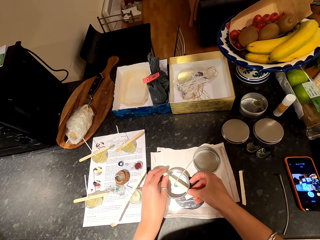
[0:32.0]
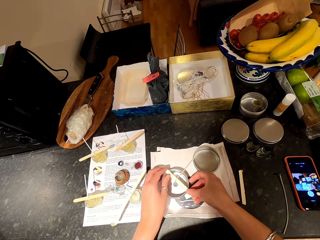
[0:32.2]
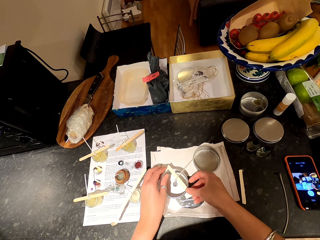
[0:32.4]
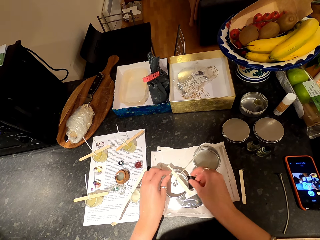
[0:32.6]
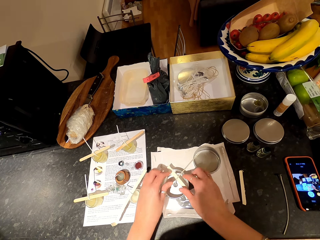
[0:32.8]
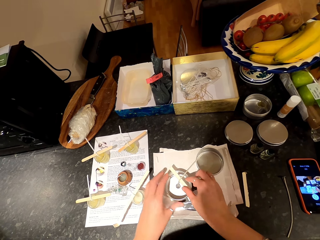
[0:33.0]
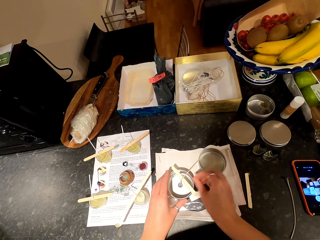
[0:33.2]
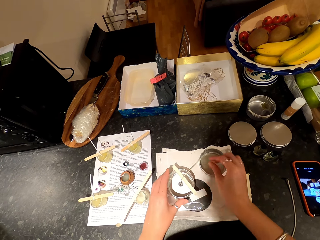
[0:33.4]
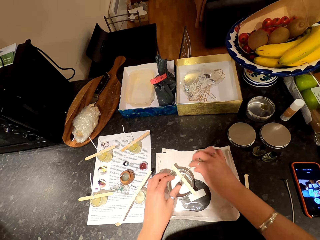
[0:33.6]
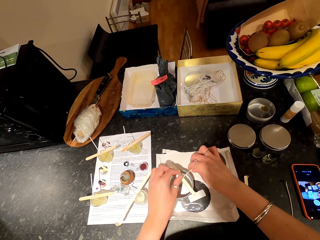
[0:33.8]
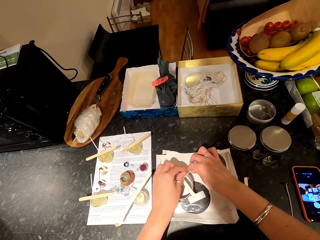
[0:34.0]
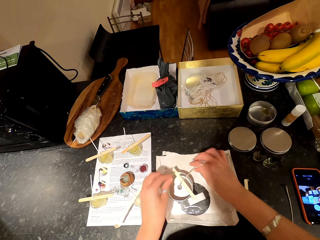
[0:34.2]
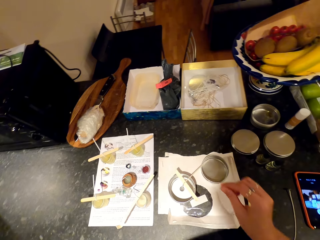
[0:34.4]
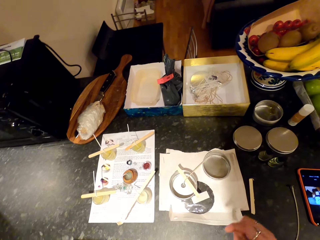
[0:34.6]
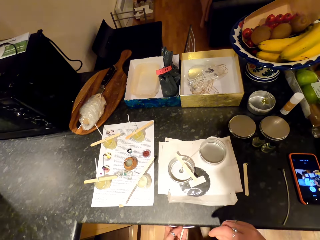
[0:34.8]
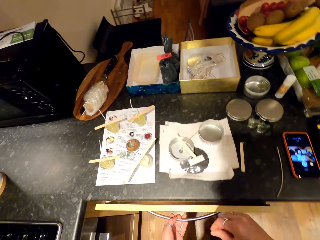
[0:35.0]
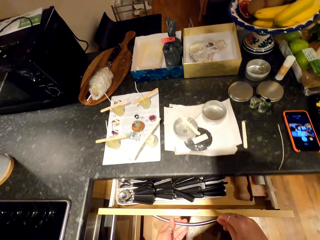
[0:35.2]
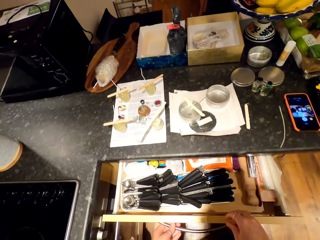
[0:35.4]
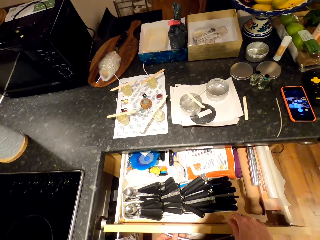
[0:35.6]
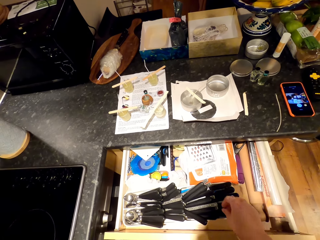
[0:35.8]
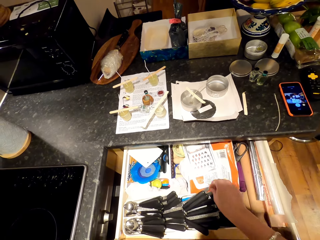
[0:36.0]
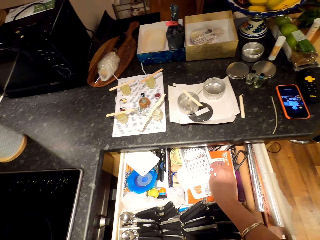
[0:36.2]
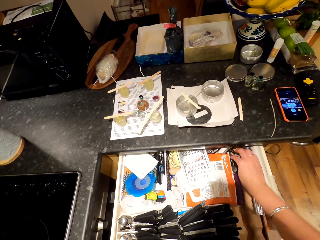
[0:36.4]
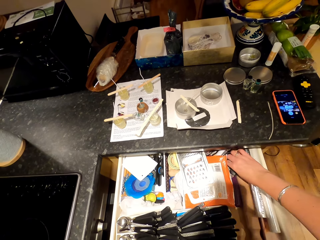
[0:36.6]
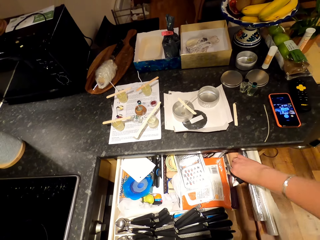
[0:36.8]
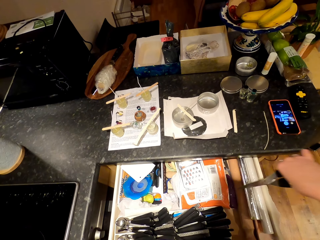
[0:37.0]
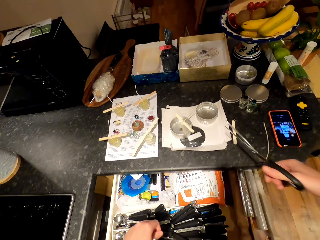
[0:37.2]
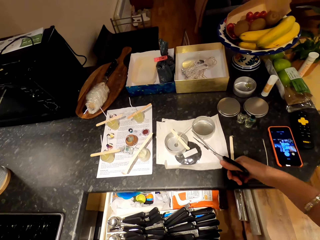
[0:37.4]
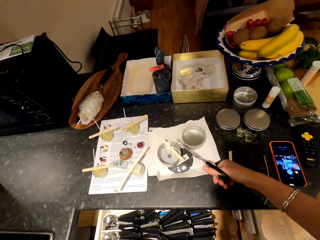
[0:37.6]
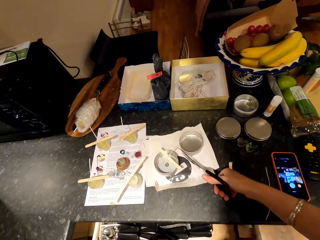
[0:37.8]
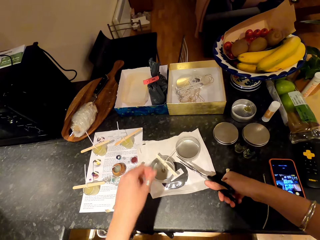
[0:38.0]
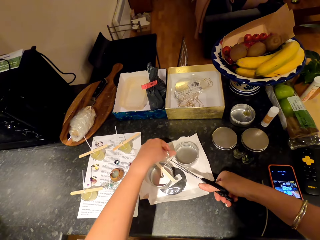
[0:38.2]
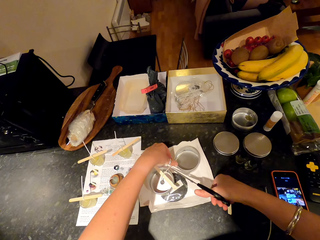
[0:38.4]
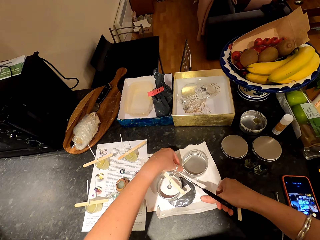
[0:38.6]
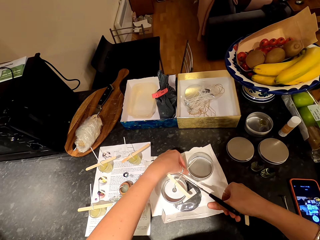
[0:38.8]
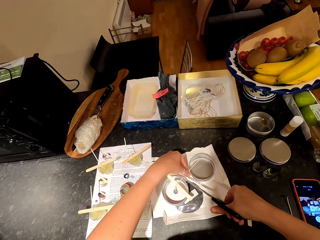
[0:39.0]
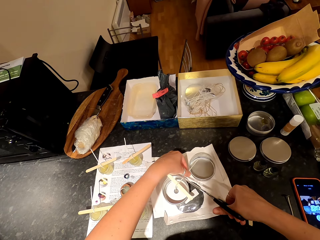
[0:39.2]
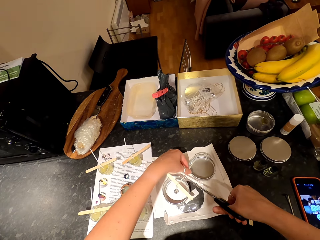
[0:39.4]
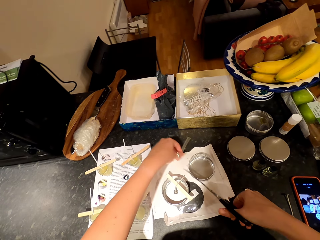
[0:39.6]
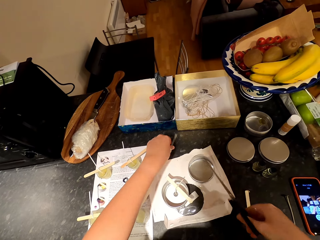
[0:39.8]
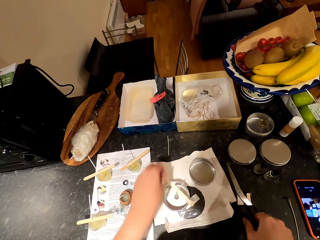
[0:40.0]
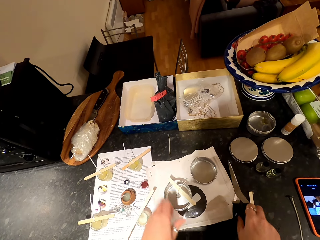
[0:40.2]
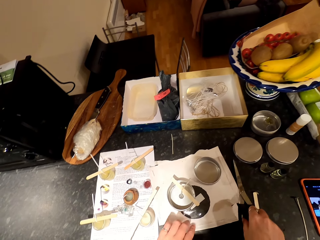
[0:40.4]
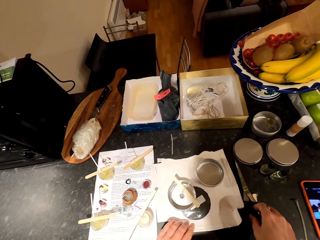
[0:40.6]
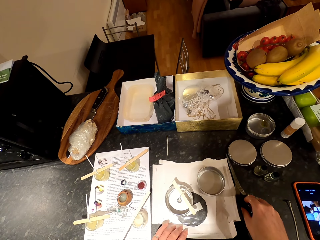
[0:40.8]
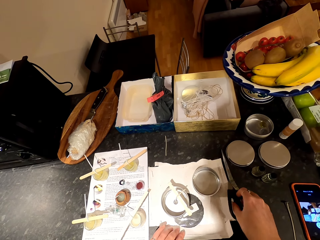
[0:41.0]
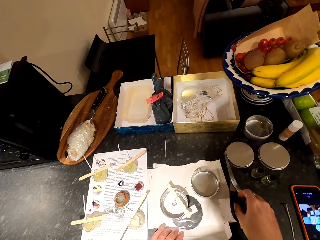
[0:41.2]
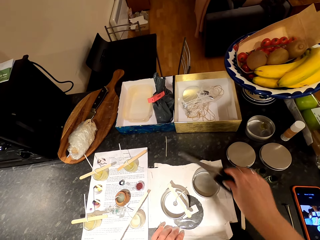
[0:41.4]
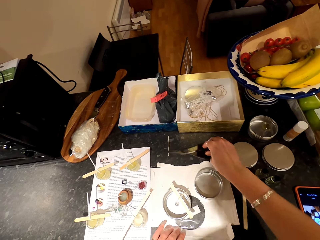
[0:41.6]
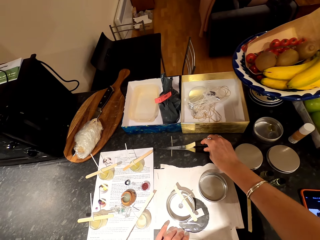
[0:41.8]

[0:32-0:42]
The camera wearer moves the tin. They hold the wick in the container. They open the drawer. They pick up the scissors in the drawer with the right hand. They close the drawer with the left hand. They move the tin with the scissors. They move a paper on the countertop. A woman sits on a couch. The camera wearer cuts the wick with the scissors. They hold the wick with the left hand. They put the wick on the countertop. They move the scissors with the right hand. They hold the scissors on the countertop. They pull the paper on the countertop with the left hand.

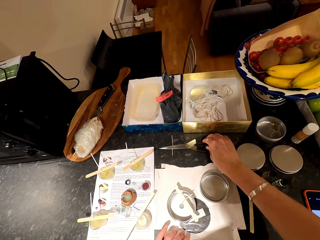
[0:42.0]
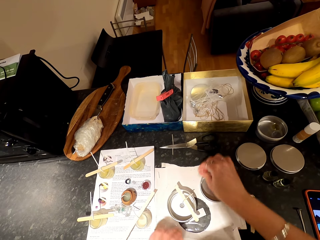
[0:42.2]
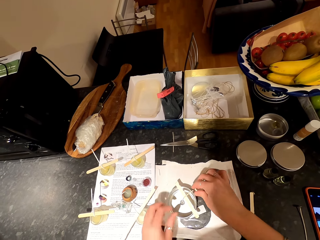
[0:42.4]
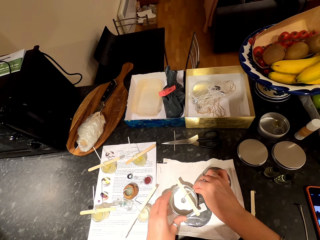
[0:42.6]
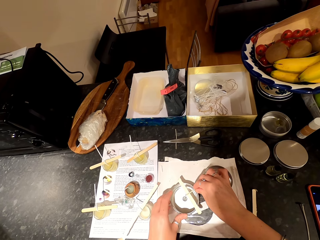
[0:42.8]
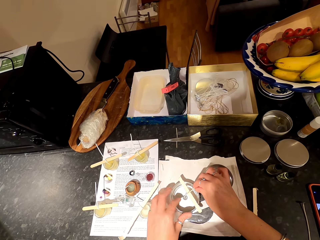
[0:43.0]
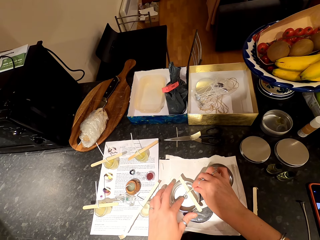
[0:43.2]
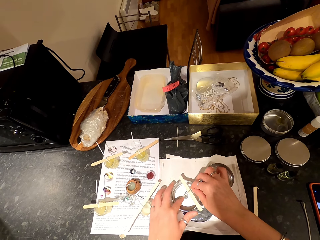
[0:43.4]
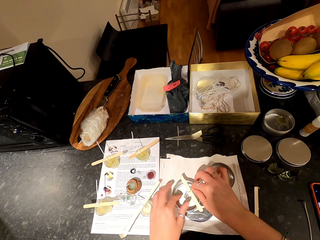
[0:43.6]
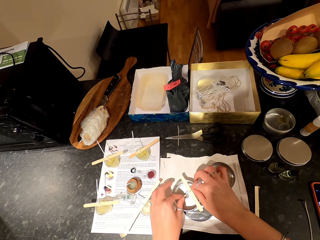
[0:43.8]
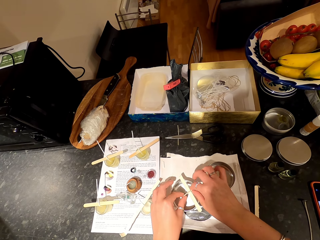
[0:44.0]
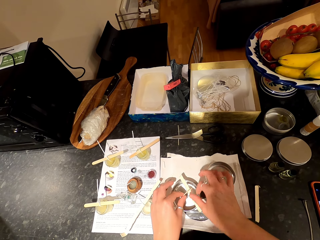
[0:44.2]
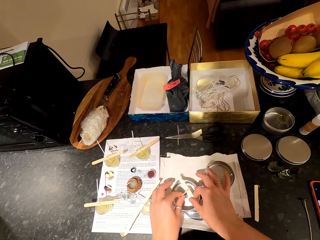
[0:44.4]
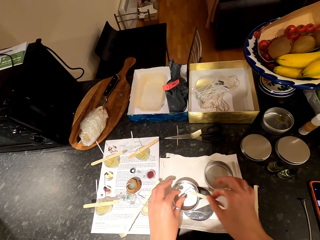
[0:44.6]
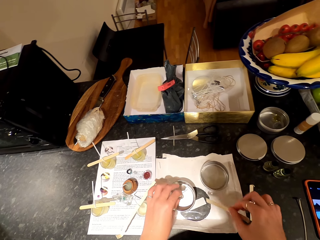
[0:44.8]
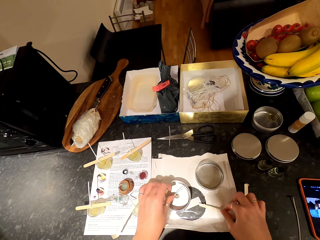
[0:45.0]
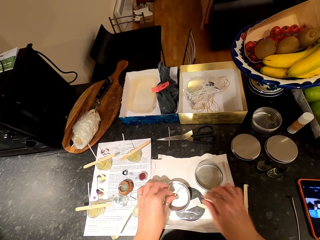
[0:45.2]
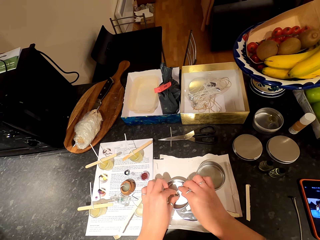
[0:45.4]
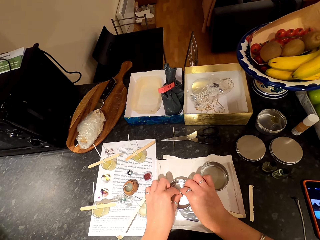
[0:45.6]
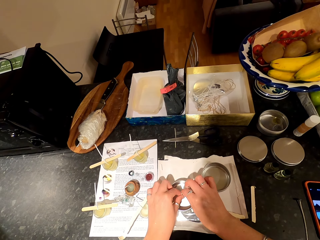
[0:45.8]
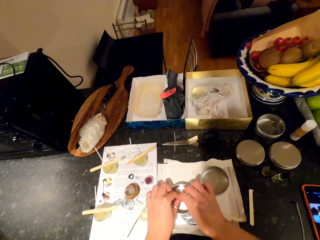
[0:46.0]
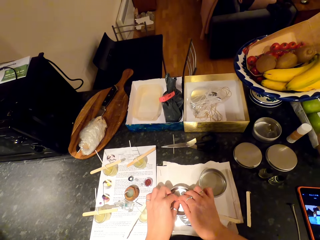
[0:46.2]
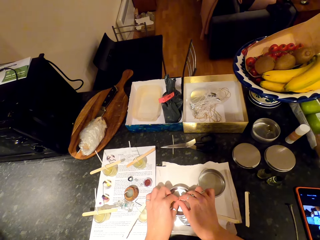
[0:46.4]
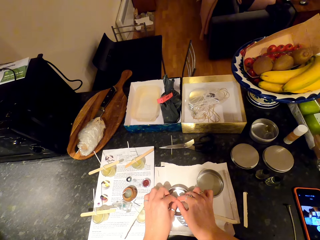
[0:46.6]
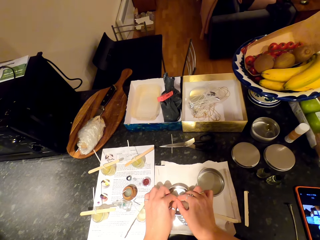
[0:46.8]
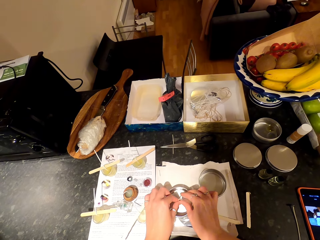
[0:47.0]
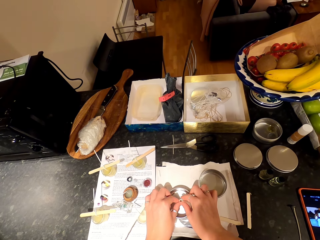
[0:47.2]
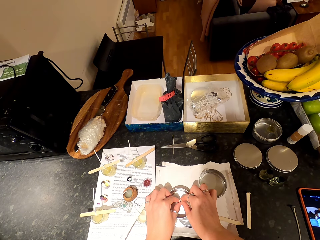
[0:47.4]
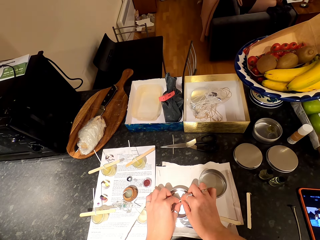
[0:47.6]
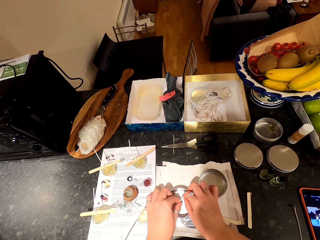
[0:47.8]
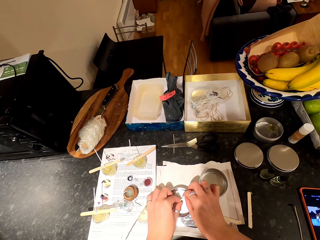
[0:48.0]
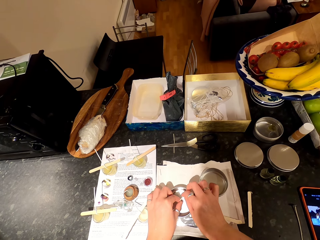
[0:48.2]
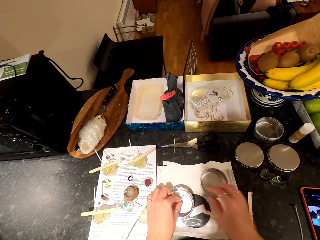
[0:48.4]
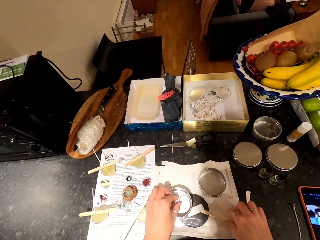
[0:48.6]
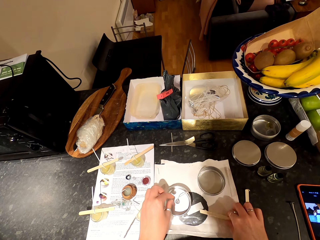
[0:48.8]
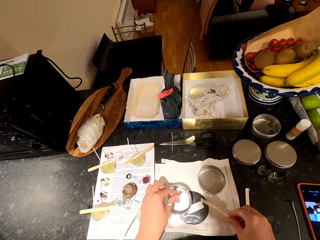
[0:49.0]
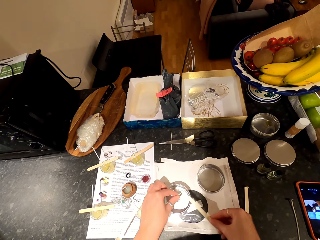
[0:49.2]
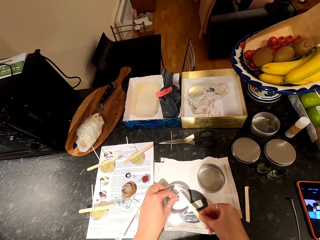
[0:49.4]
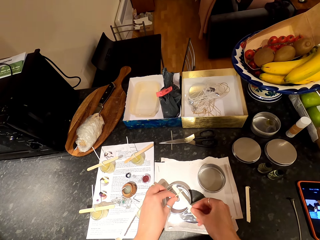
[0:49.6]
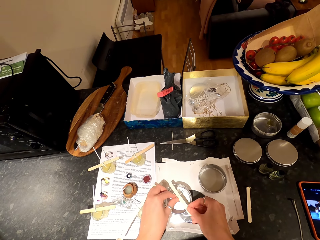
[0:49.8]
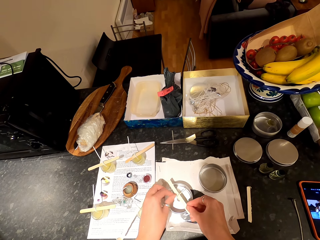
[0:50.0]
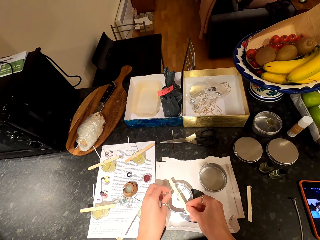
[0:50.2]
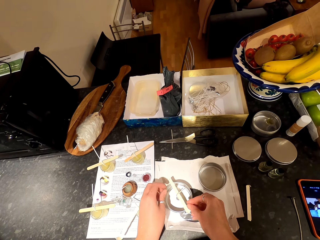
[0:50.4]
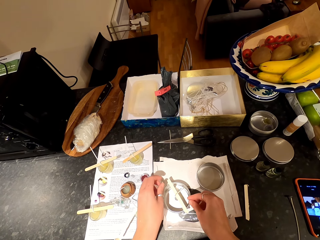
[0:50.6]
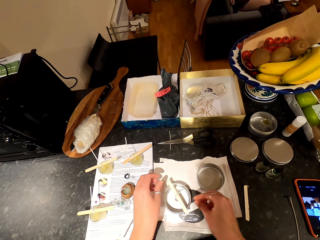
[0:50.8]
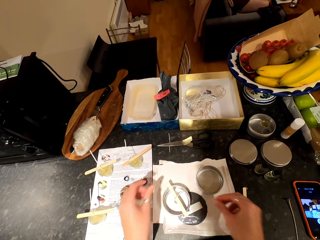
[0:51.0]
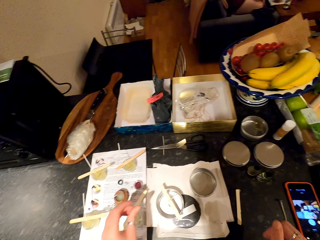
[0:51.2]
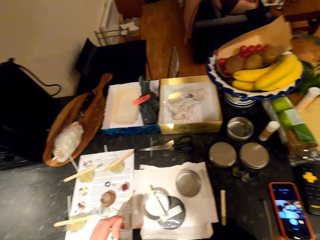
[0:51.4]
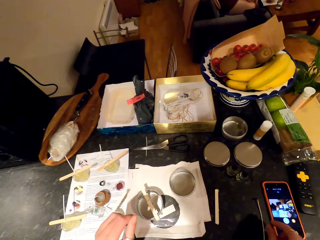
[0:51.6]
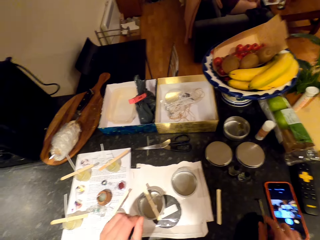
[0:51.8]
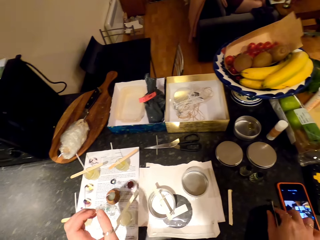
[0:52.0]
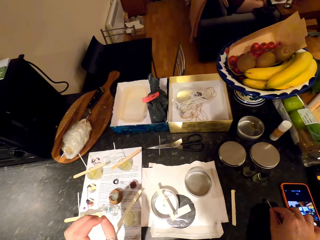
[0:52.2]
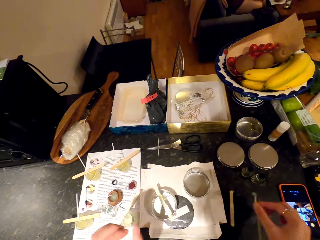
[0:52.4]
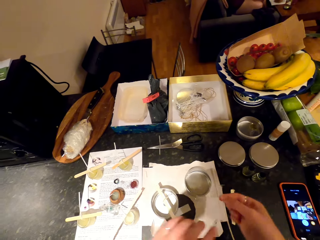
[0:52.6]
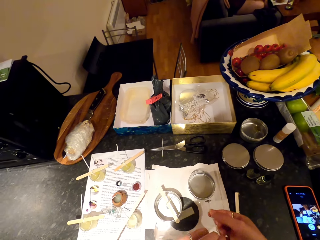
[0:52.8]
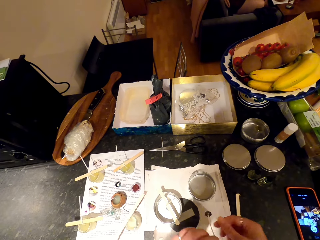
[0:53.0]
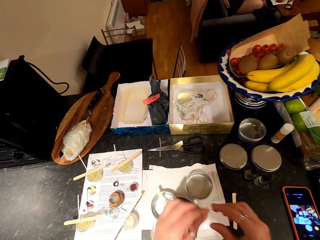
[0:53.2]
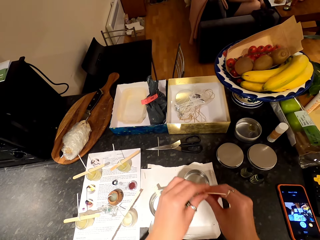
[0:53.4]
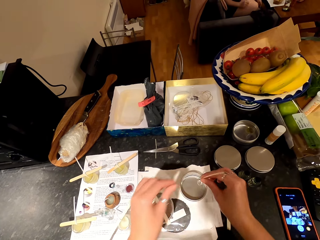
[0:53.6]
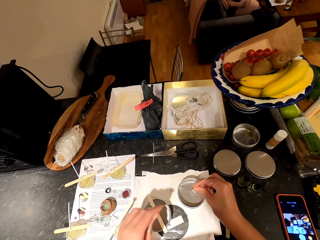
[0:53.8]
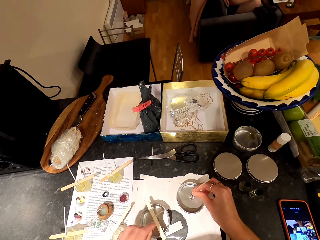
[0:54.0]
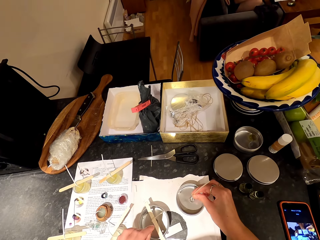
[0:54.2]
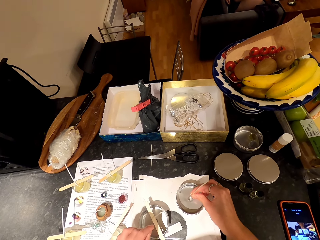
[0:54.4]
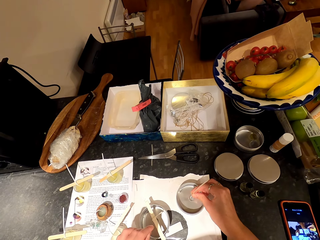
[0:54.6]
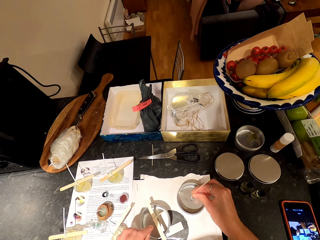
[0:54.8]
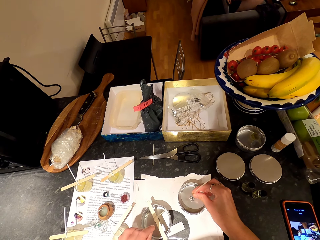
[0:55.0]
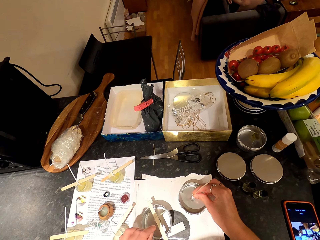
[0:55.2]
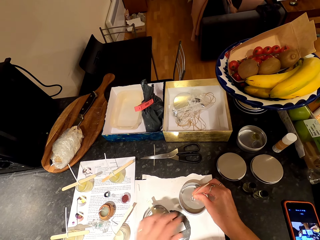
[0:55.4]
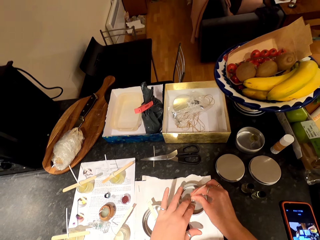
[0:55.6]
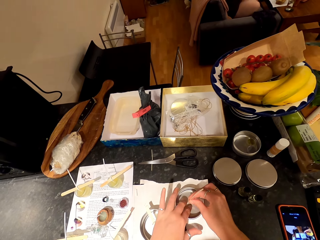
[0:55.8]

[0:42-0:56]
The camera wearer puts the scissors on the countertop. They hold the wick in the container with the right hand. They adjust the wick. They pick up a popsicle stick on the container. They move something from the tin. They put the popsicle stick on the paper. They fix the wick in the container. A woman sits on a couch. The camera wearer picks up the popsicle stick on the paper. They put the popsicle stick on the container. They look around. They pick up the wick from the countertop. They put the wick on the lid. The woman moves around. The camera wearer fixes the wick in the container.
